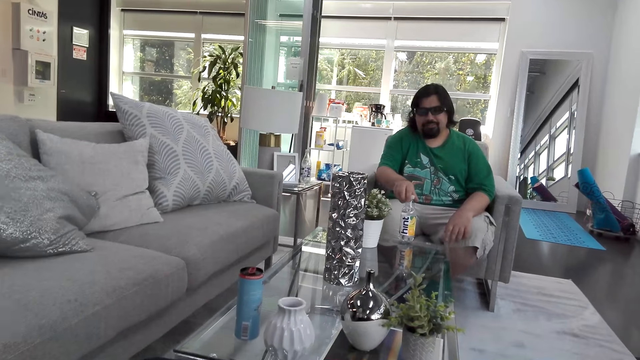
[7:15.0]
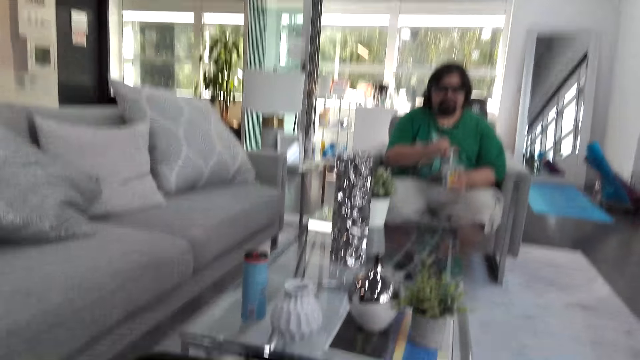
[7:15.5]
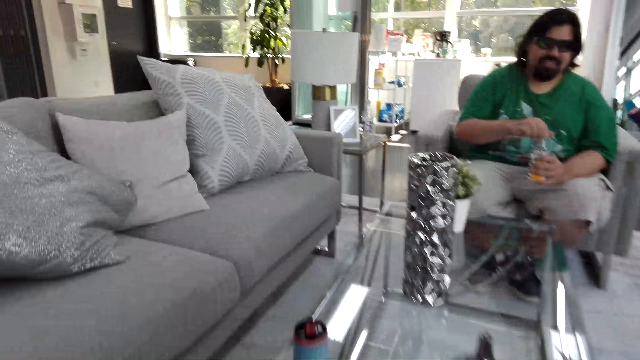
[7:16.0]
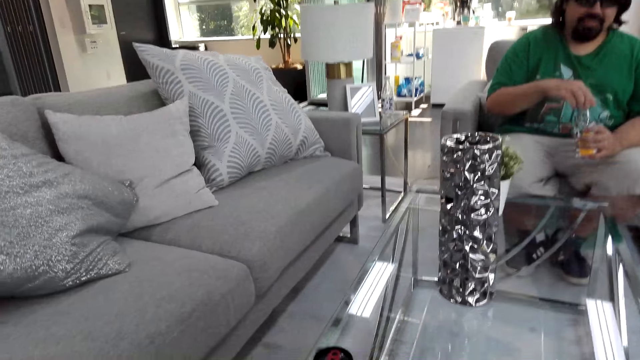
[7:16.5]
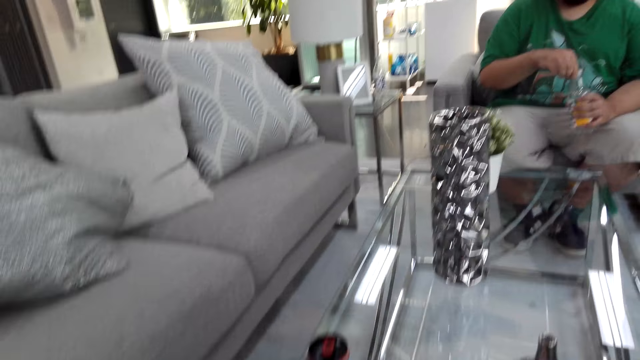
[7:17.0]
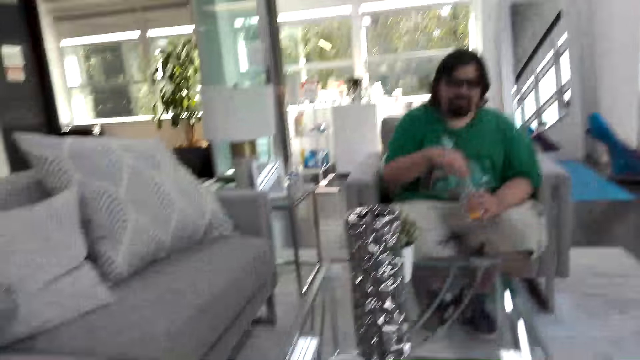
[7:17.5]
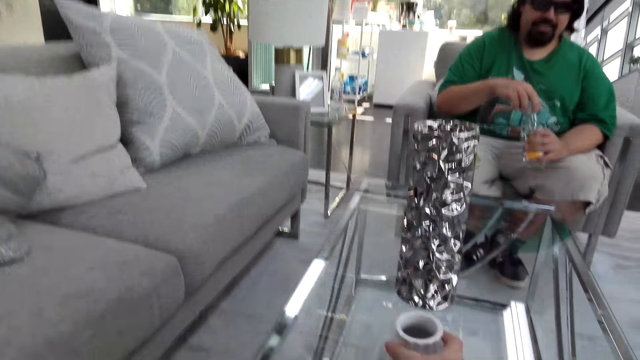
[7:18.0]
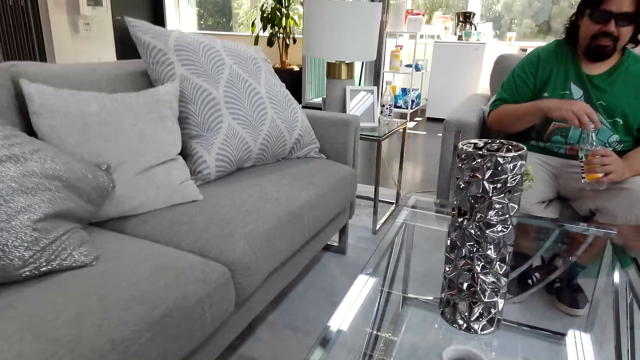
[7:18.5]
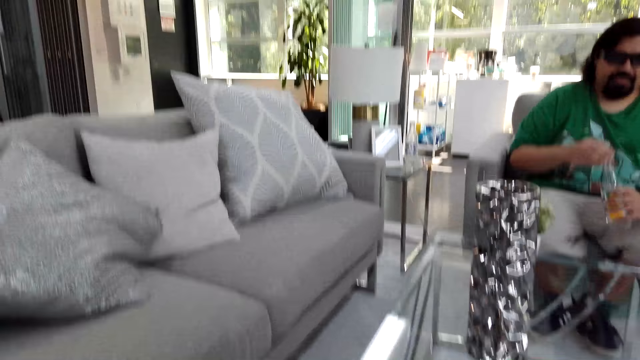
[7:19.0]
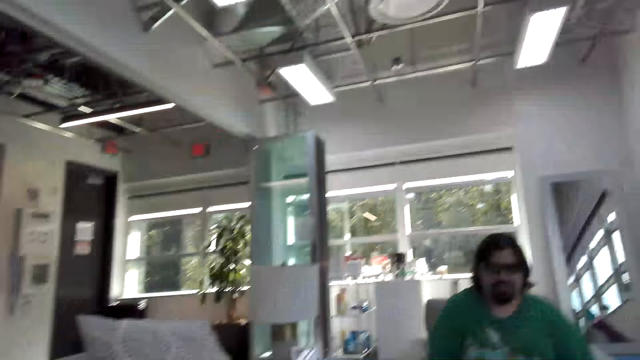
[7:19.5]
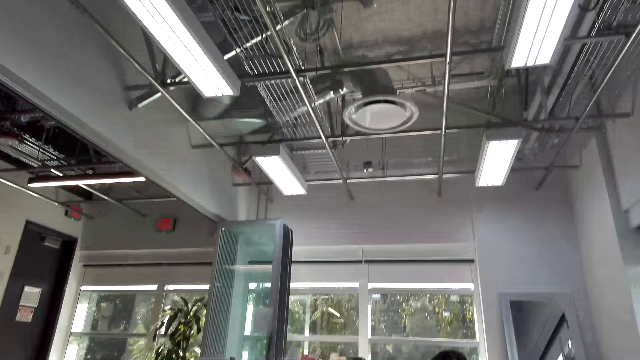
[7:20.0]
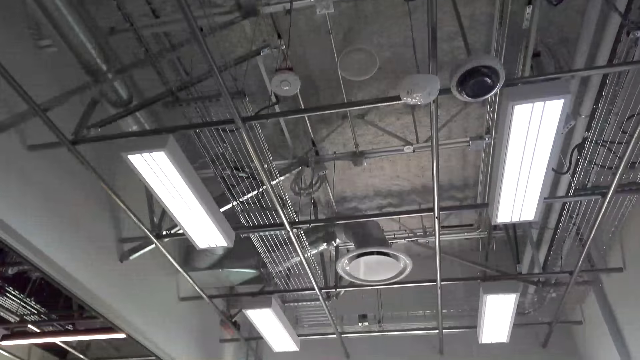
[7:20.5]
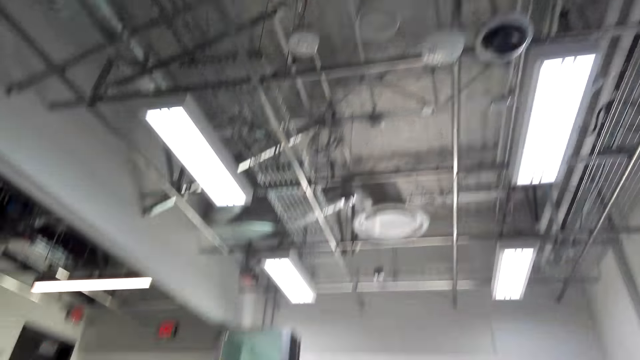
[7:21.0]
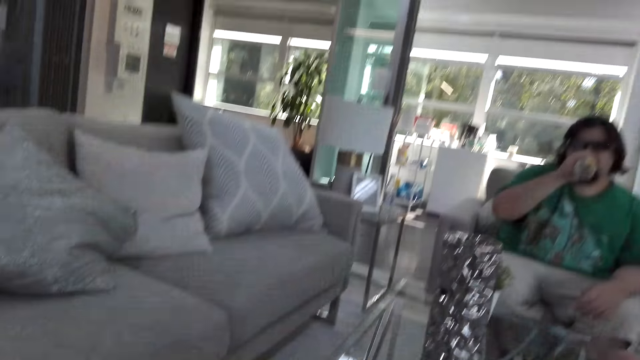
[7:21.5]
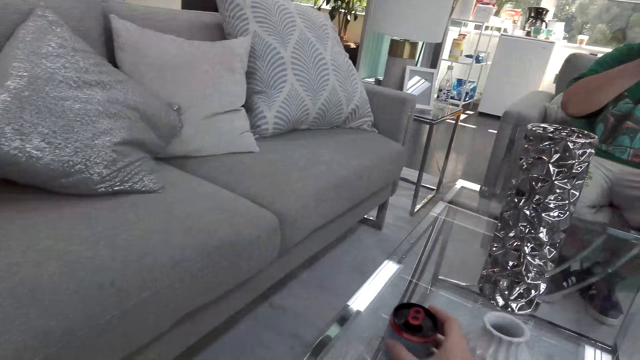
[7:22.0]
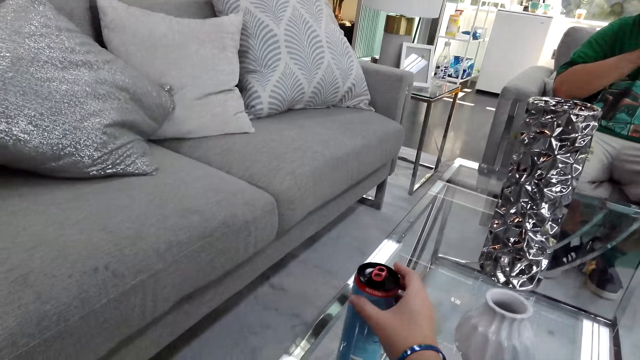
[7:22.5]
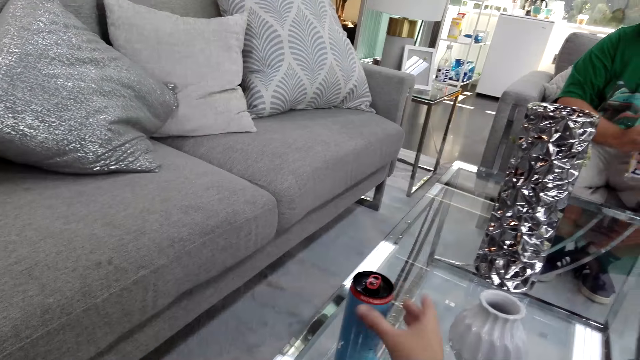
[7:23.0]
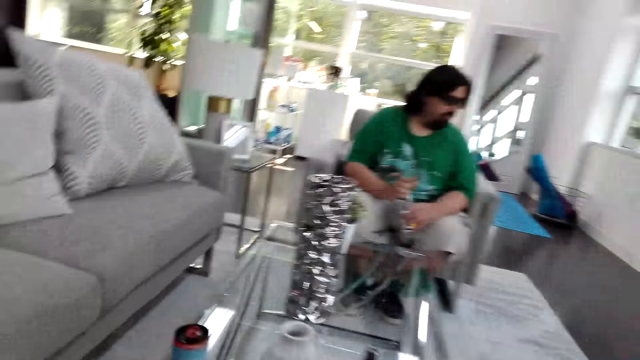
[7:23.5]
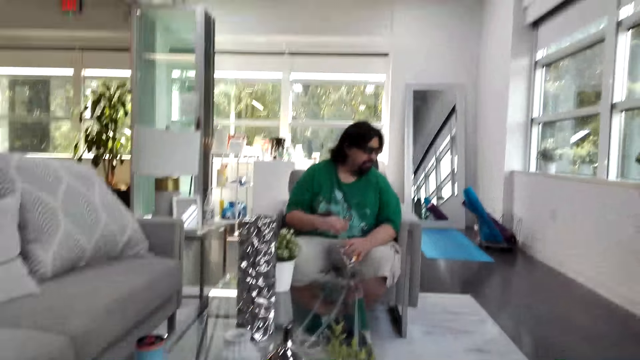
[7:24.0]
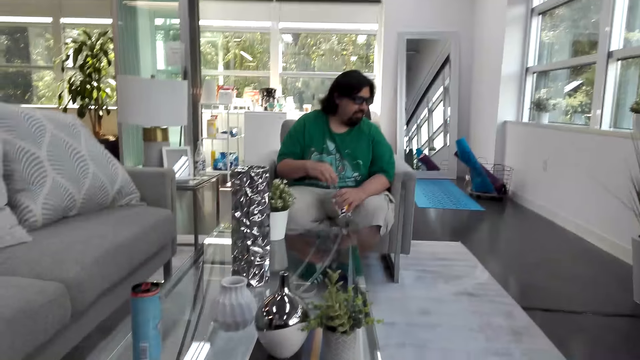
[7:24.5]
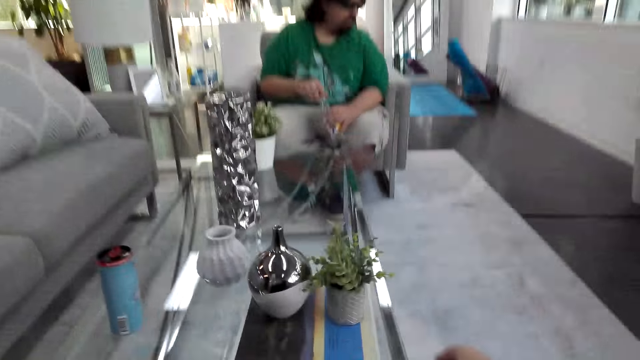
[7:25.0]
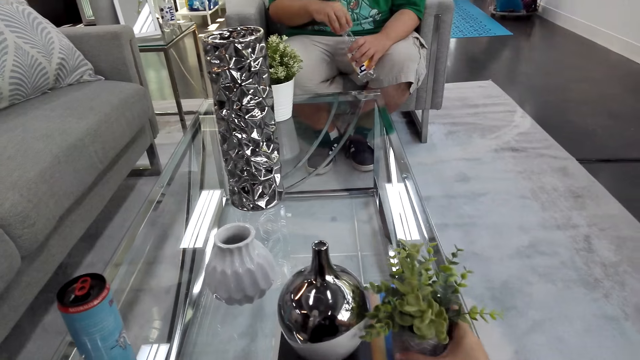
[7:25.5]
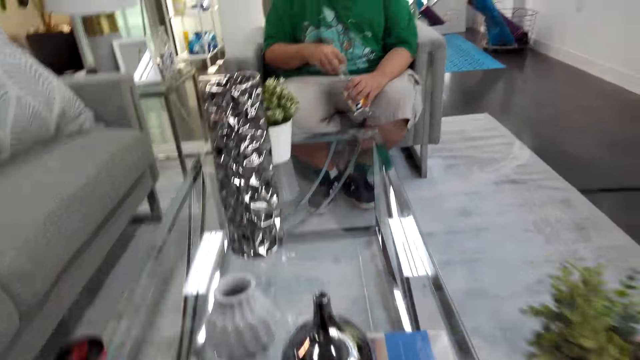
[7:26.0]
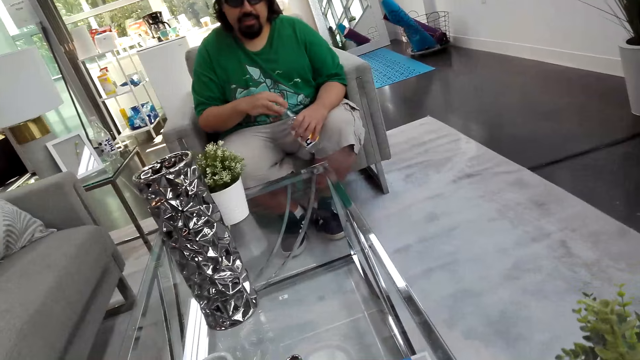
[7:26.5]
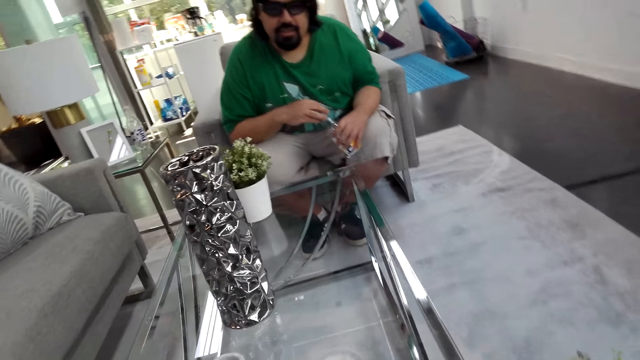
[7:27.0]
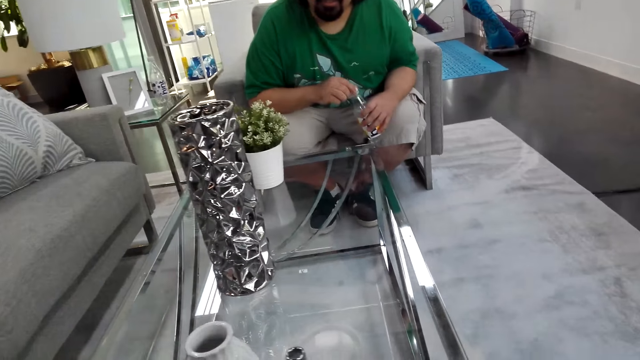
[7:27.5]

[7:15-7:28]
A man picks up the water bottle from the table. The man opens the bottle top. The man drinks water. The camera wearer places a can on the table. The man closes the bottle. The camera wearer lifts the flower vase from the table.

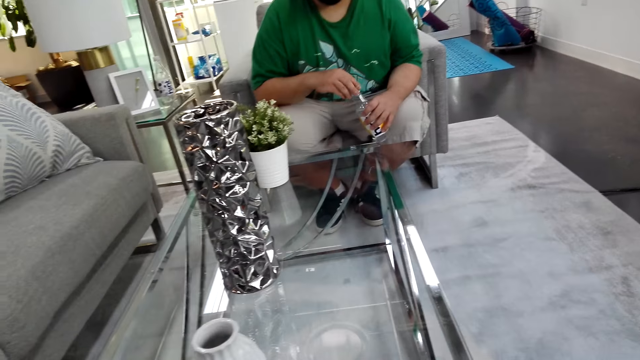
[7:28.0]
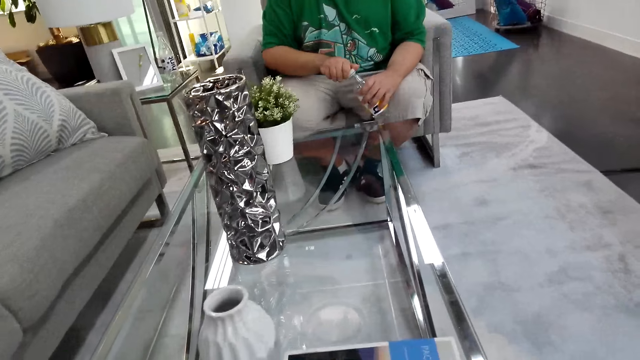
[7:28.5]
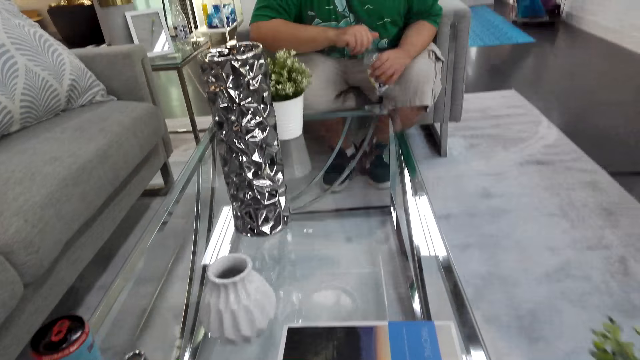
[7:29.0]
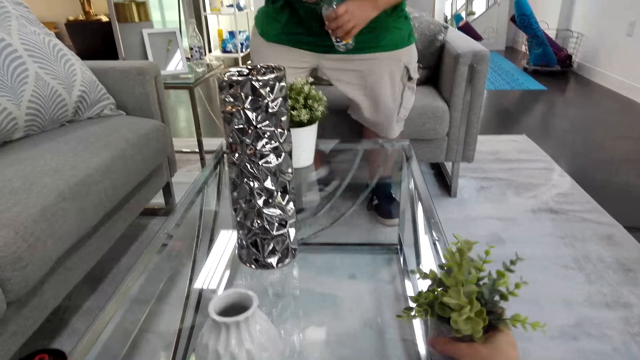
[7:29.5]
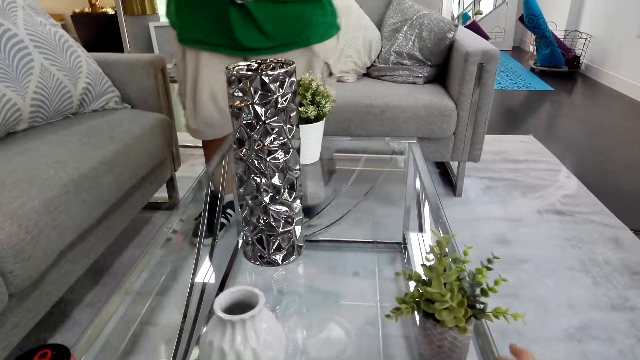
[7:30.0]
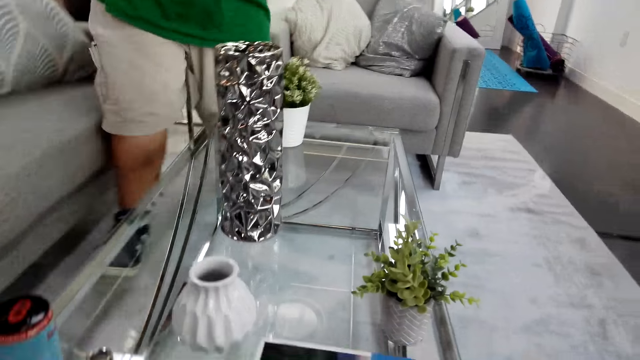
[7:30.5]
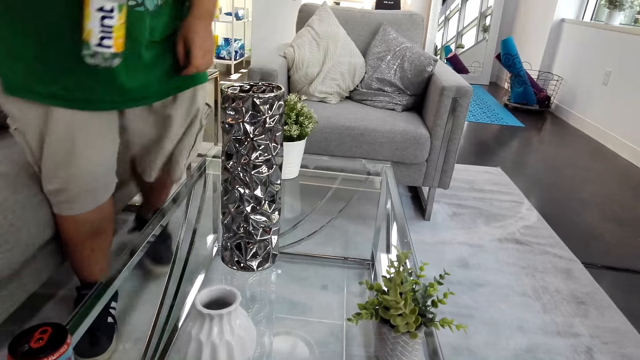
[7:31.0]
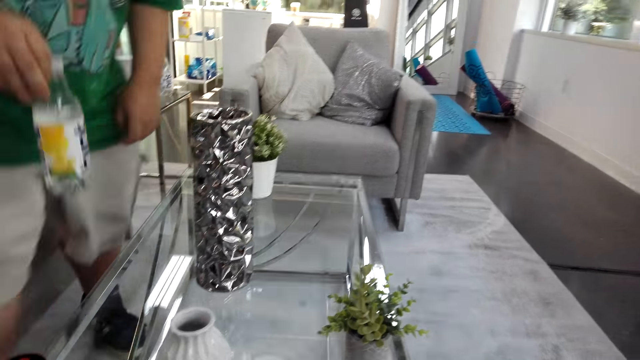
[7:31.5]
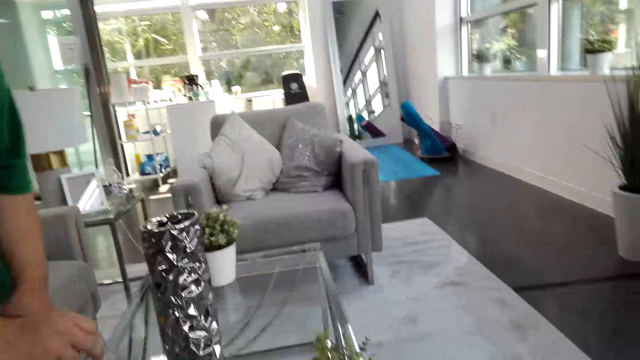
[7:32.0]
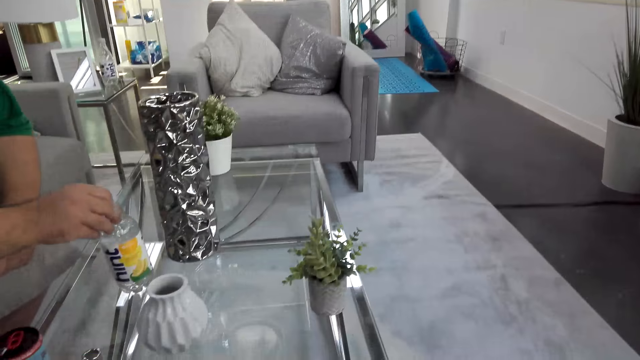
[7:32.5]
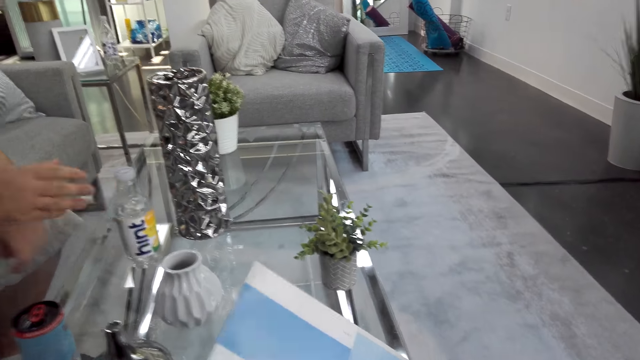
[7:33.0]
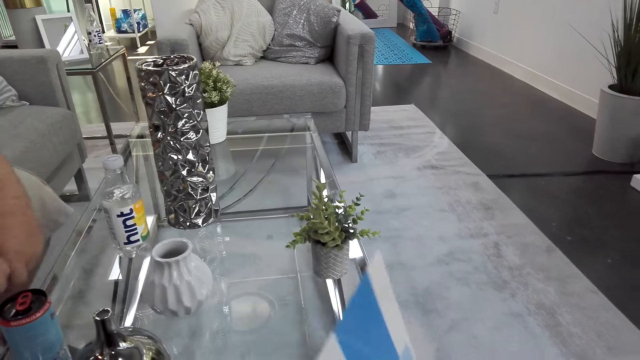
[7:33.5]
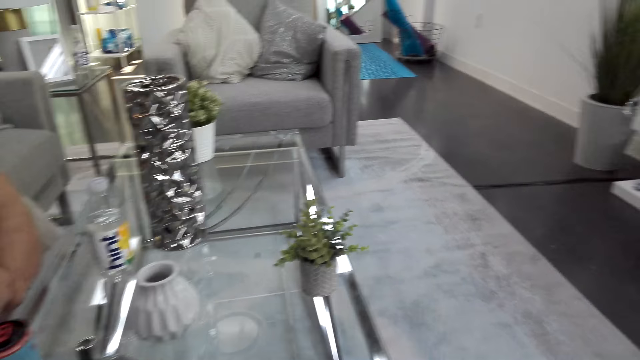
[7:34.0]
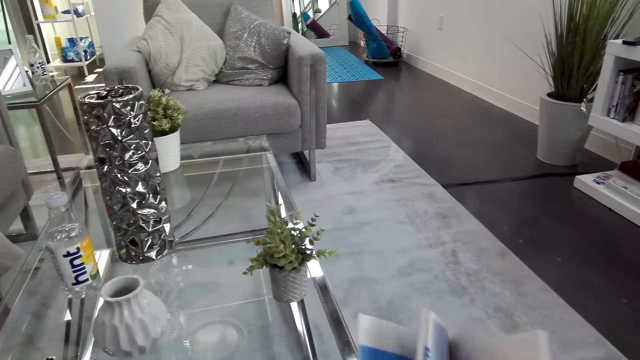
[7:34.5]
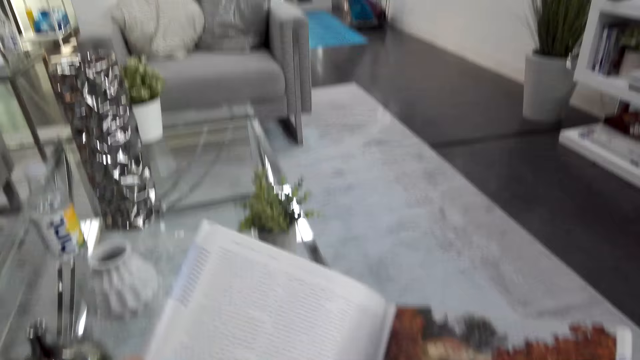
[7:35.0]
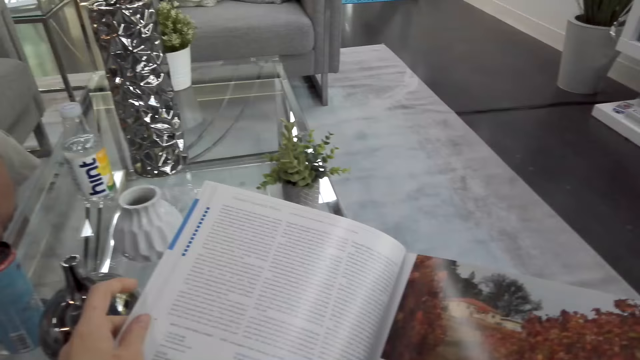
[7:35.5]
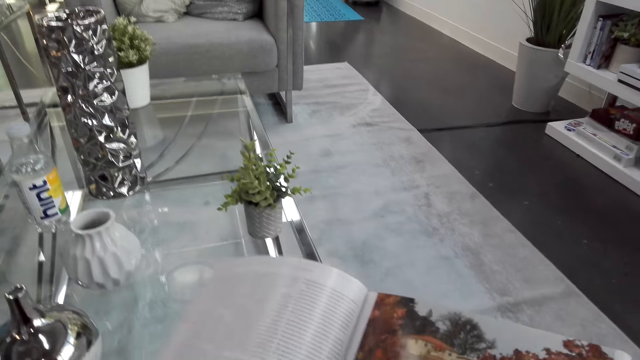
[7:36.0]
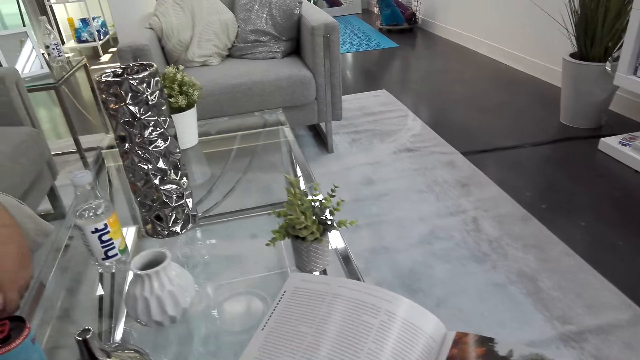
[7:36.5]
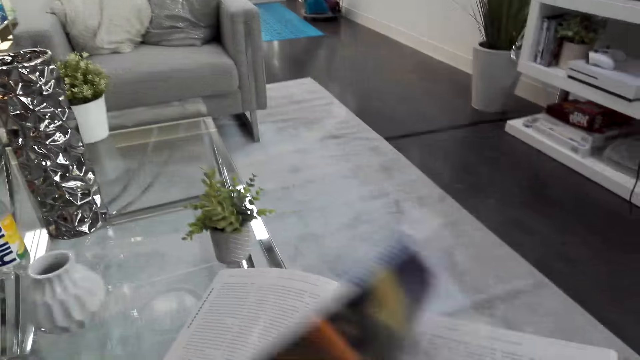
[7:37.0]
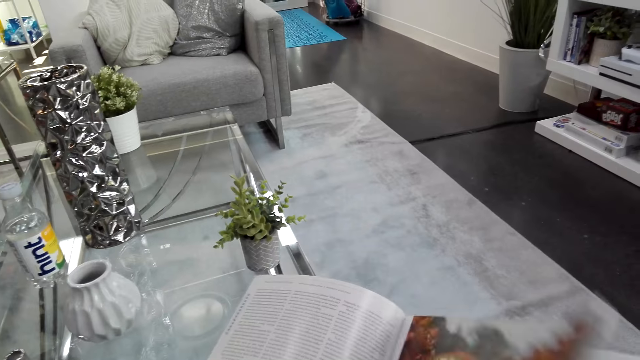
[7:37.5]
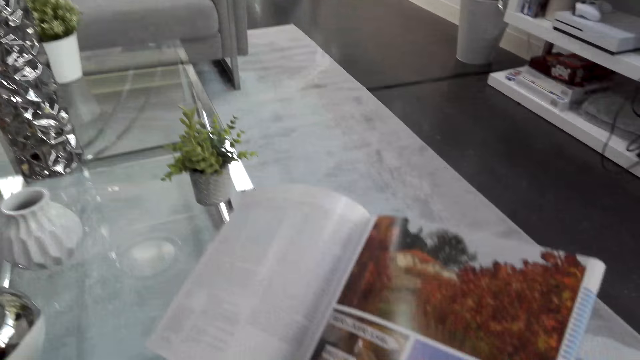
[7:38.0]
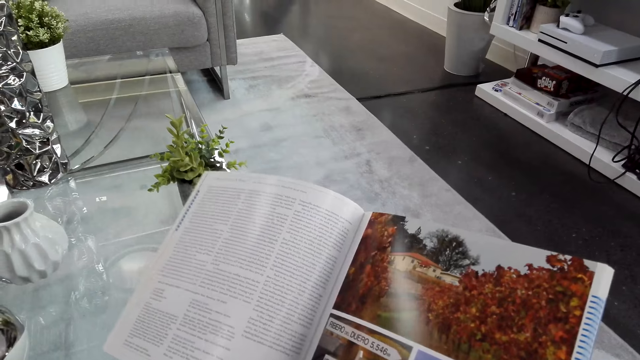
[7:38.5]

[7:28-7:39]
A man stands up. The camera wearer puts the flower pot on the table. The man moves to the other seat and sits next to the camera wearer. The man places the water bottle on the table. The camera wearer goes through a book or magazine.
